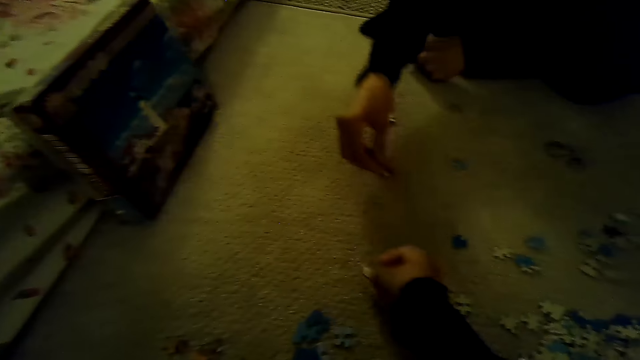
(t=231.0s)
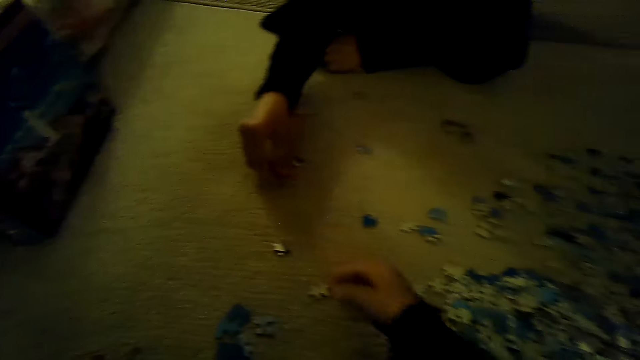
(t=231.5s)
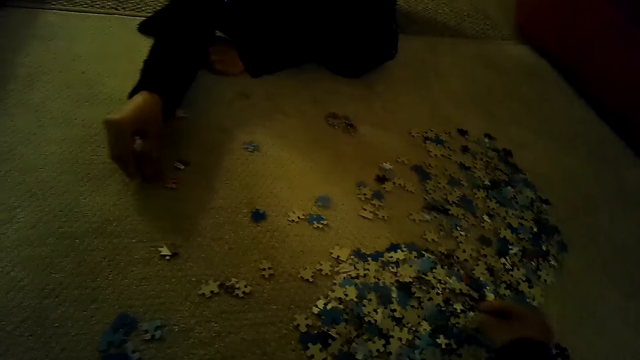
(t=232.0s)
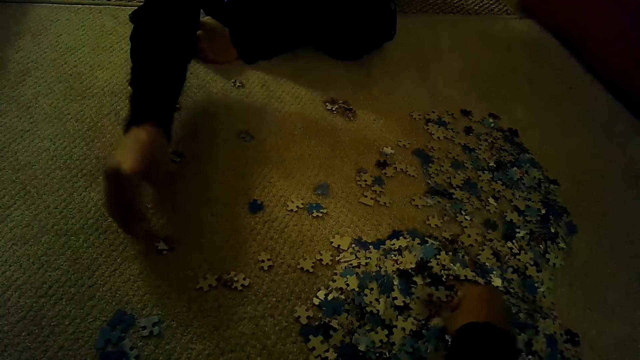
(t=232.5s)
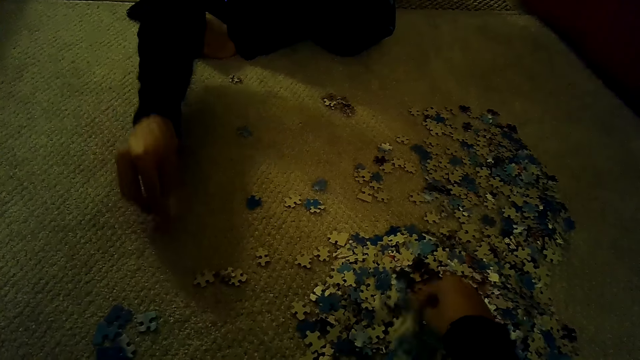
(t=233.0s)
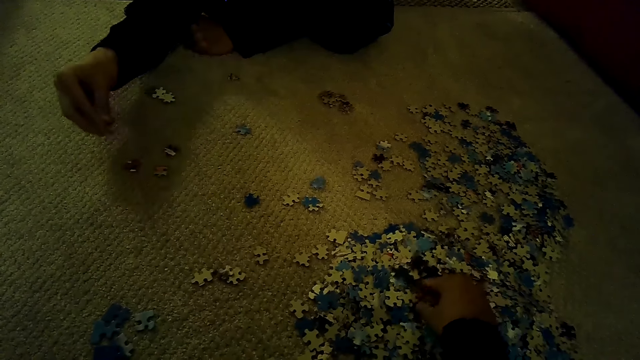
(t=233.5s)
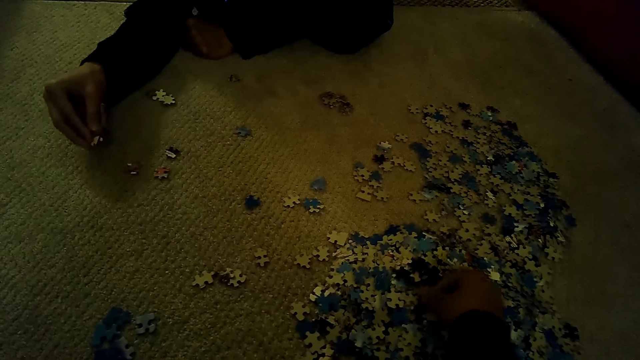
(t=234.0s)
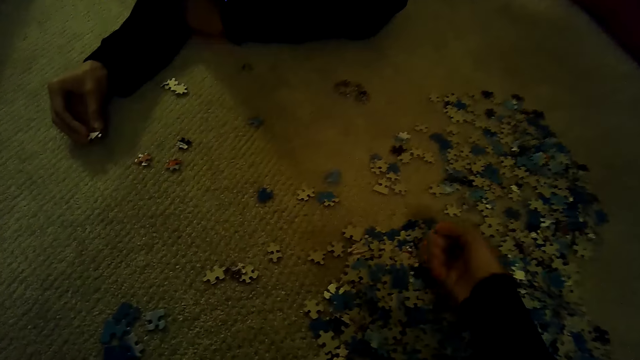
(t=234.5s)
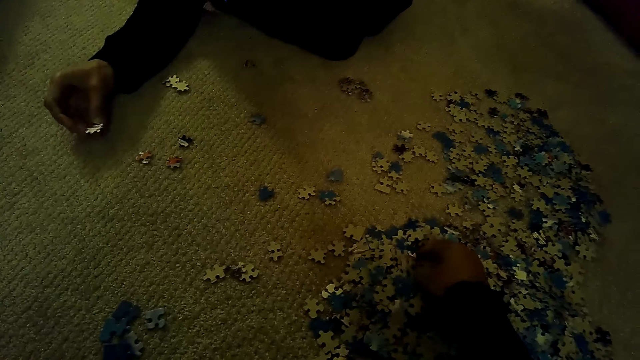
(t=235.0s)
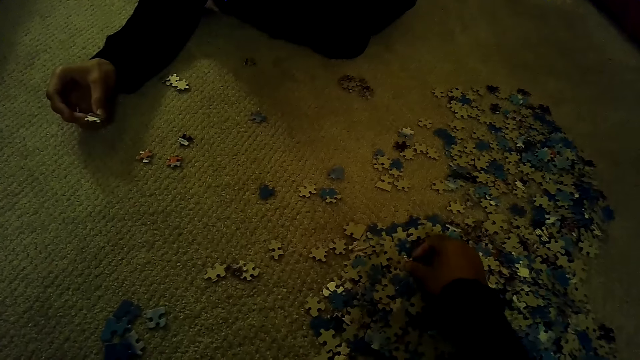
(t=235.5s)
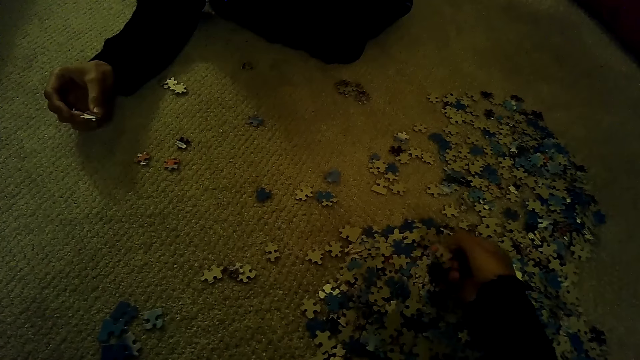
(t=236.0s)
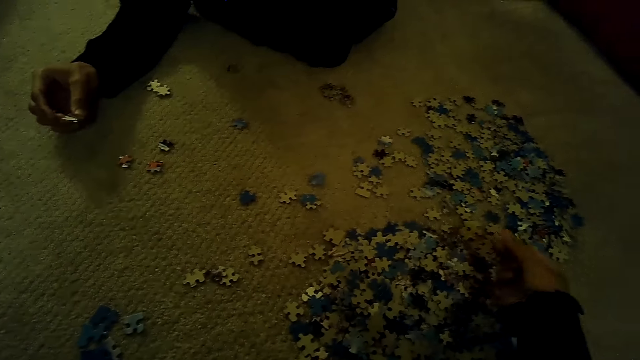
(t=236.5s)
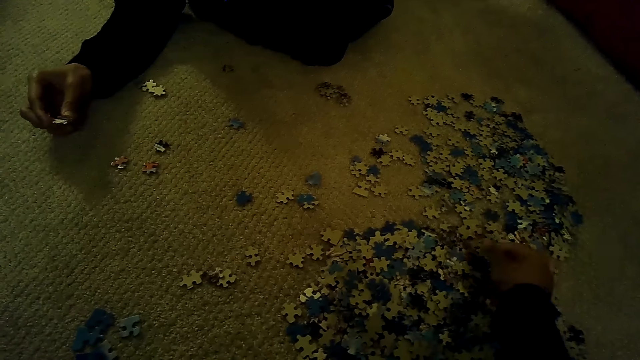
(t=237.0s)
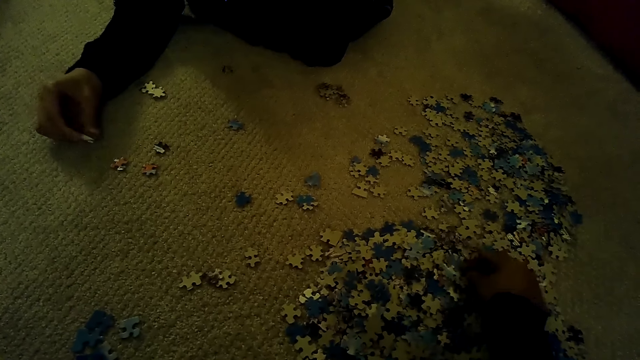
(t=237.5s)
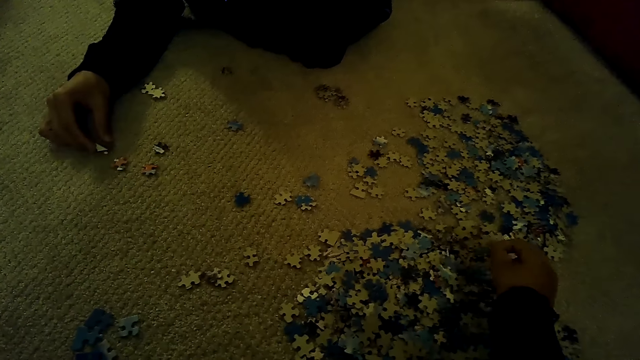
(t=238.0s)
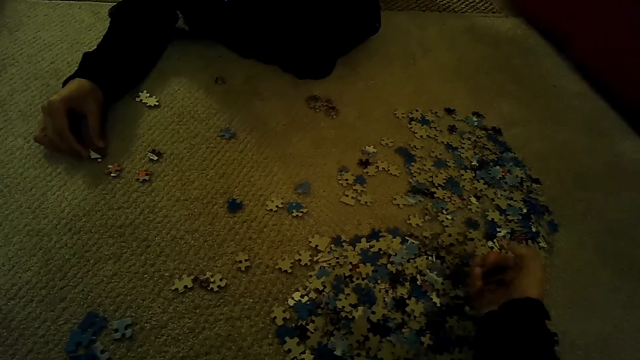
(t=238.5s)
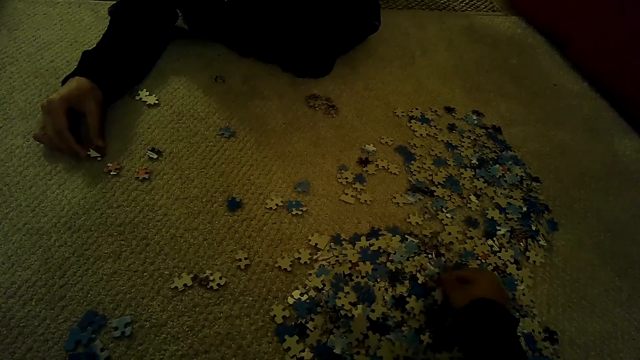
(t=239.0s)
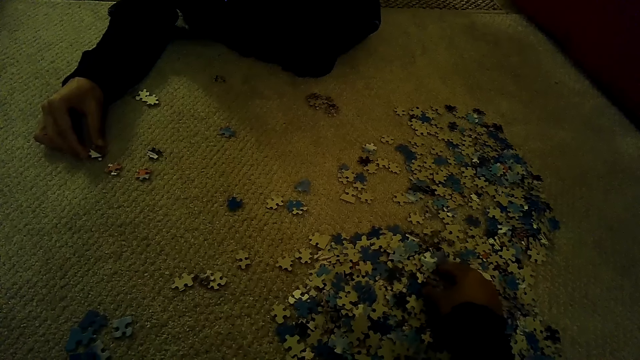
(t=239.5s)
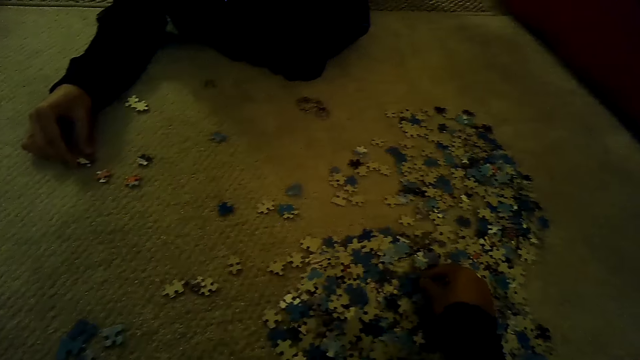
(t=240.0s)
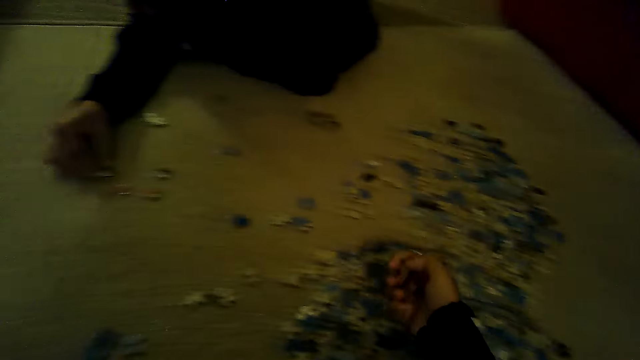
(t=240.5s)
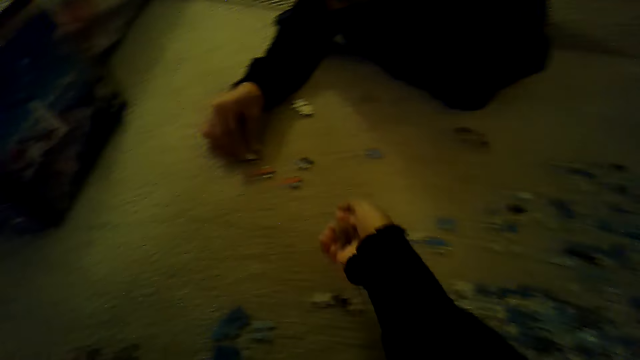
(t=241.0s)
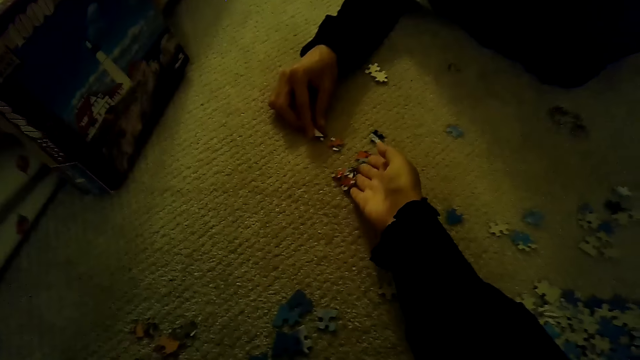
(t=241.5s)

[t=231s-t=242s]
A man plays a jigsaw puzzle.

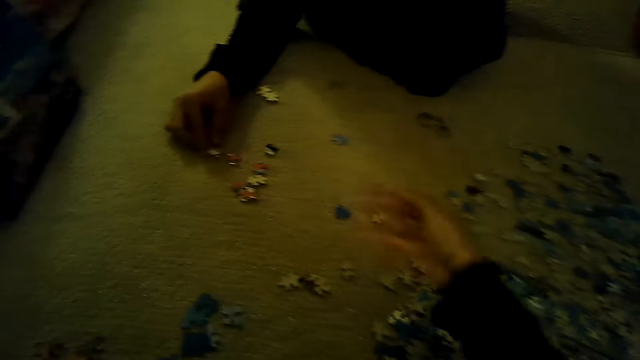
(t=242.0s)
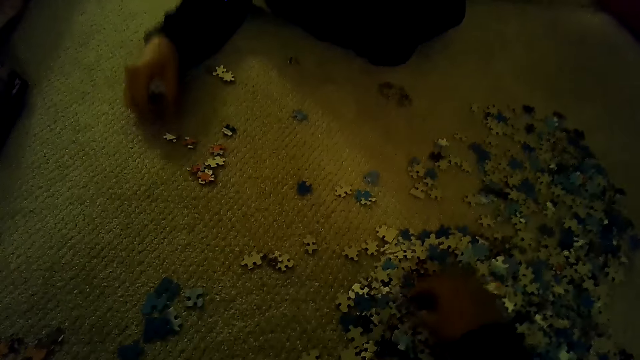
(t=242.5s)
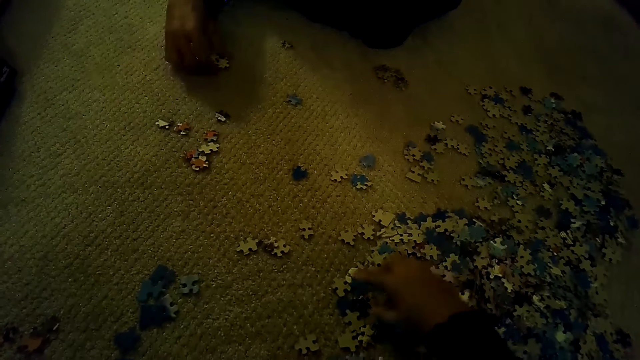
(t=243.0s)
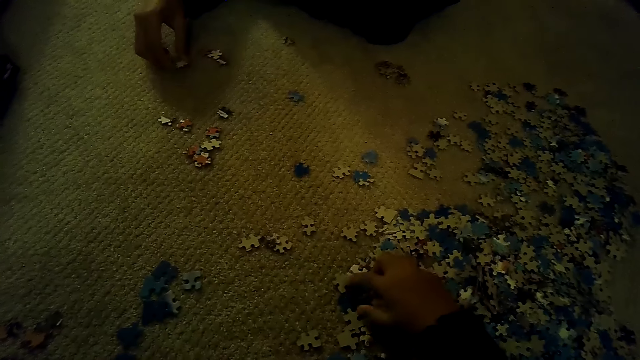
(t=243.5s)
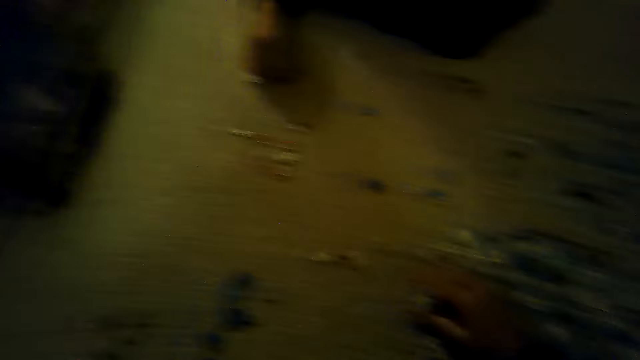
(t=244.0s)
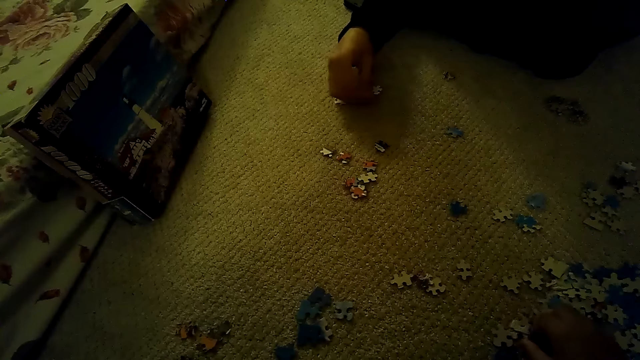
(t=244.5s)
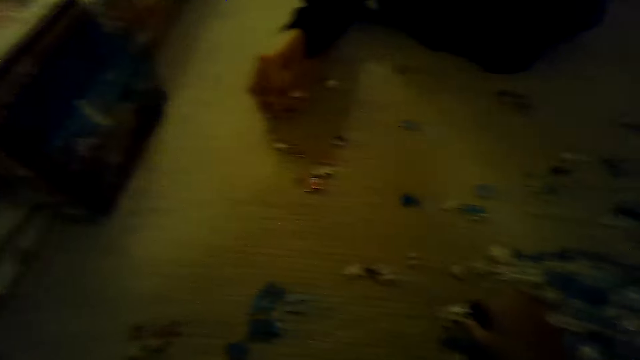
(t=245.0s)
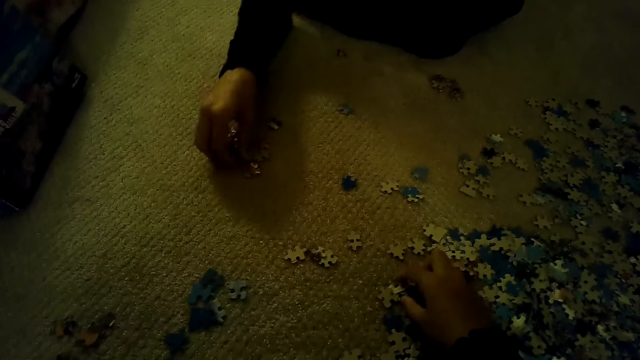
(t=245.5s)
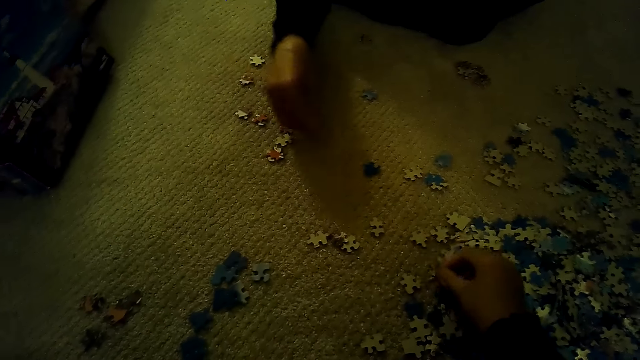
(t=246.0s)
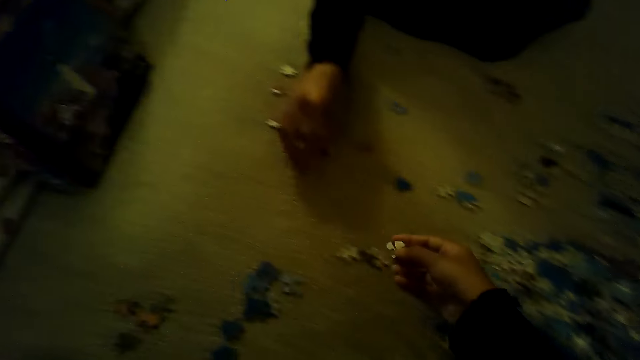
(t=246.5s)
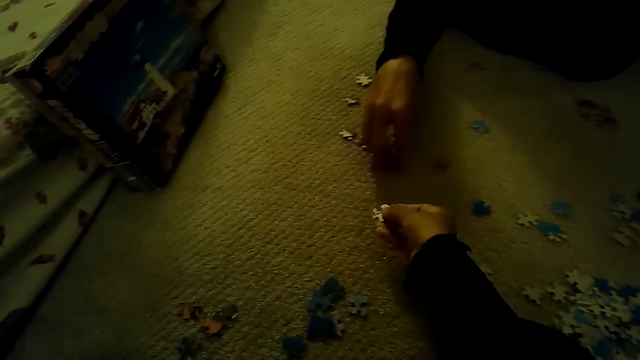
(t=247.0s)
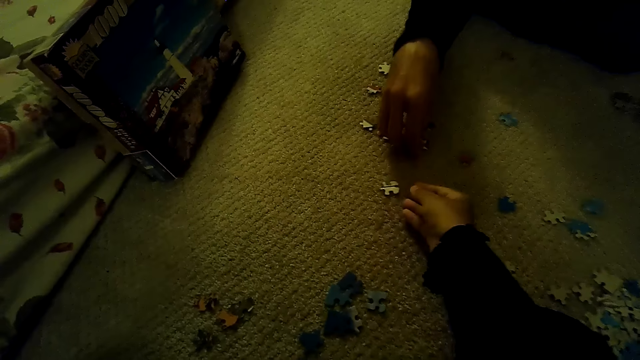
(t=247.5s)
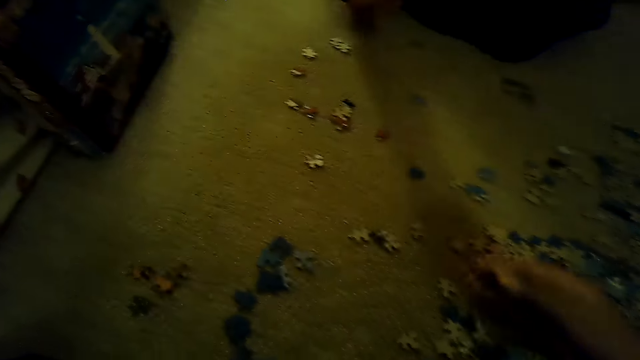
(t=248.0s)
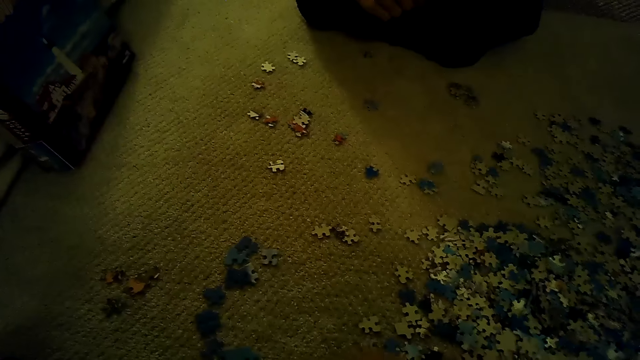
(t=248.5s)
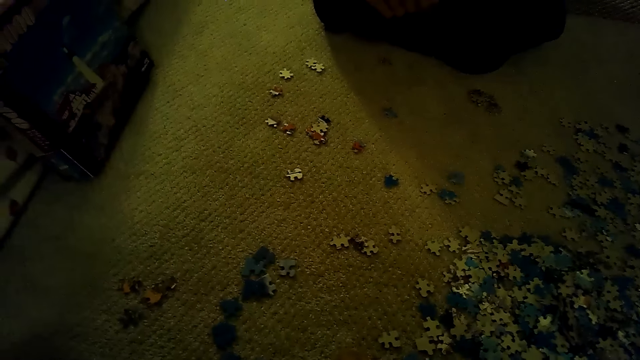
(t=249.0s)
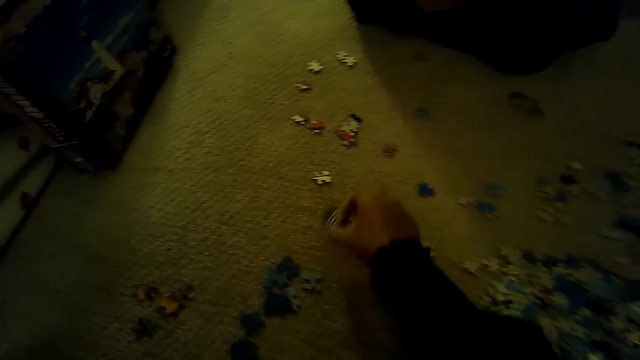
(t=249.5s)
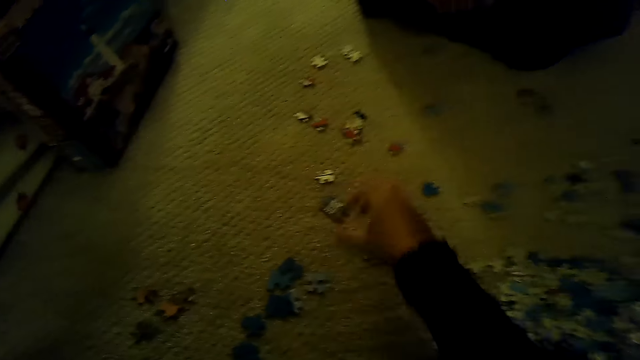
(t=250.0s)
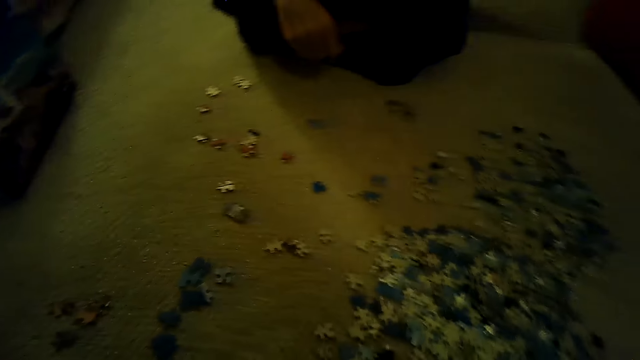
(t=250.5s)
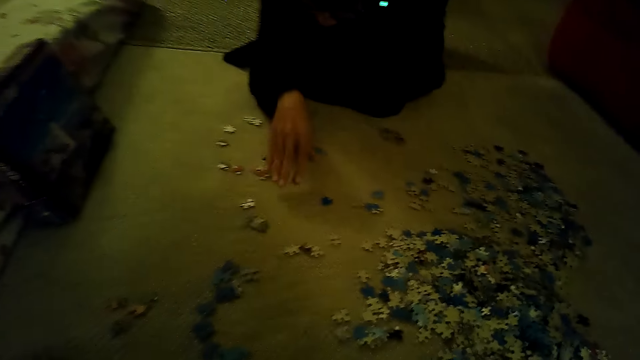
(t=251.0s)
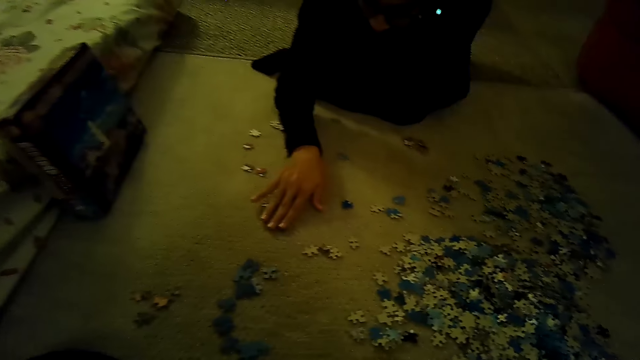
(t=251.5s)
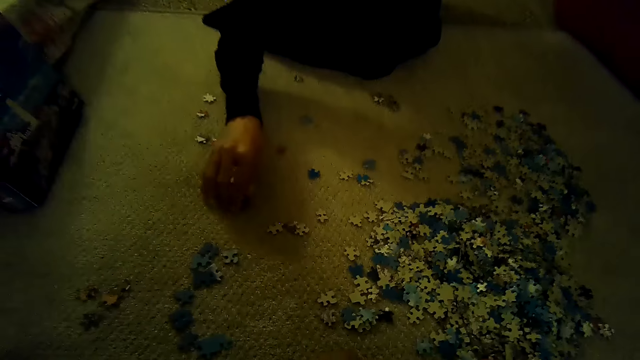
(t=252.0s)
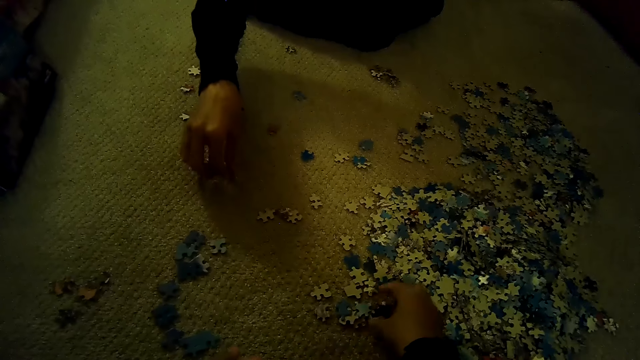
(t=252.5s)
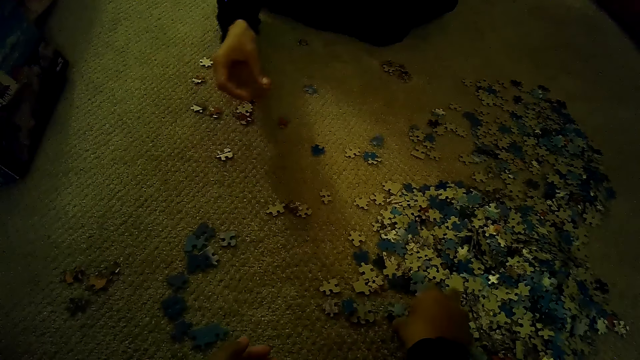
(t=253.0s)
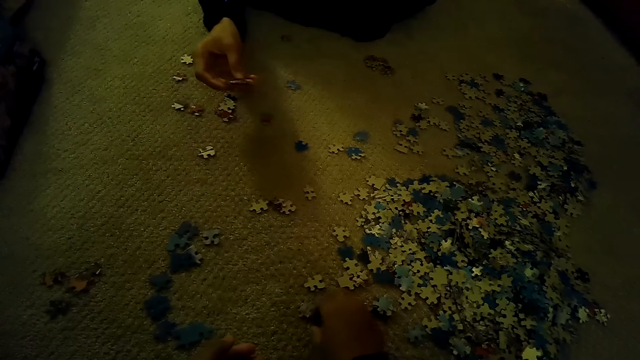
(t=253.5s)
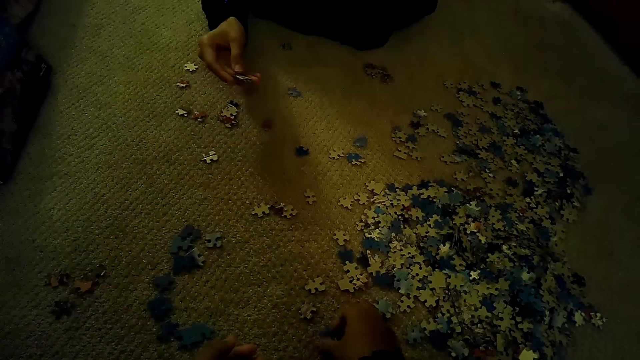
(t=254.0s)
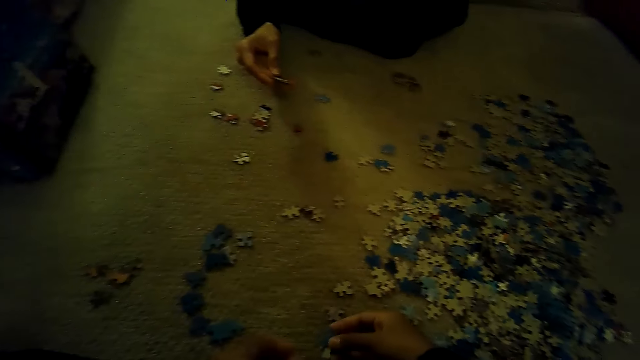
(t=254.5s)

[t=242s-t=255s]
The camera wearer stares at the box. They sort the pieces of the jigsaw puzzle.
